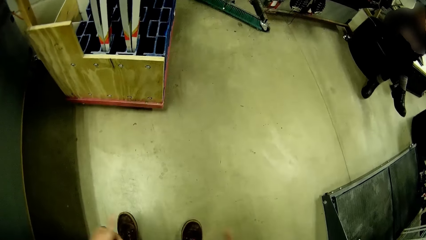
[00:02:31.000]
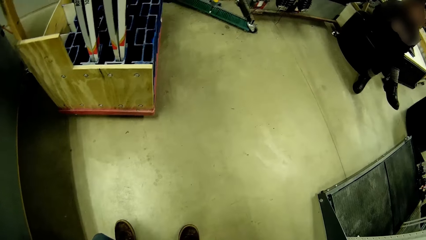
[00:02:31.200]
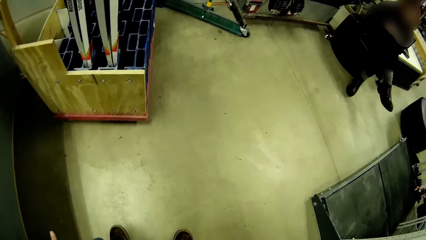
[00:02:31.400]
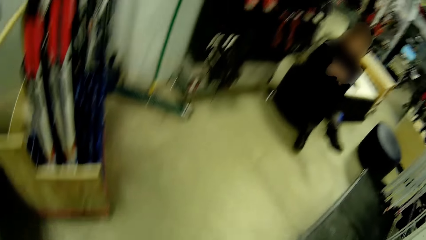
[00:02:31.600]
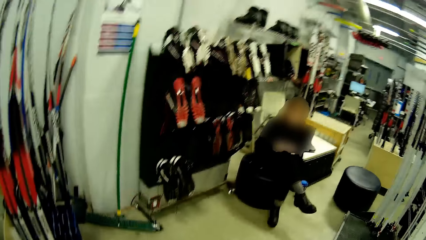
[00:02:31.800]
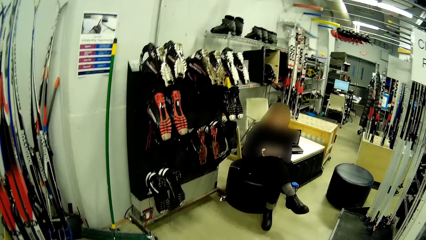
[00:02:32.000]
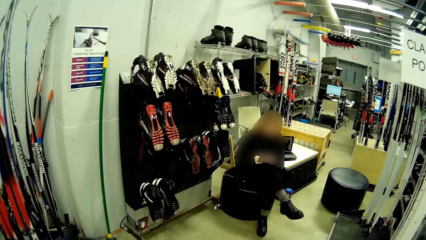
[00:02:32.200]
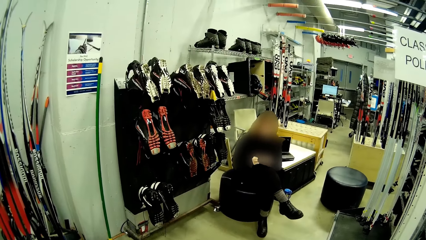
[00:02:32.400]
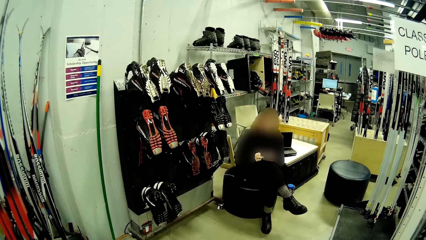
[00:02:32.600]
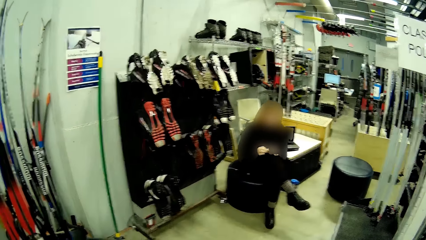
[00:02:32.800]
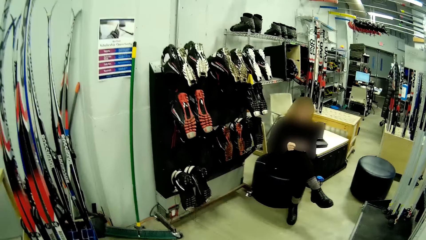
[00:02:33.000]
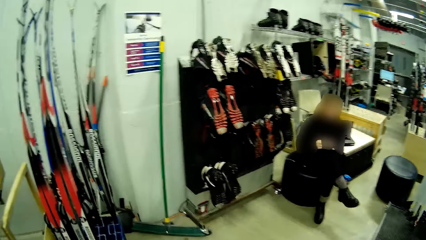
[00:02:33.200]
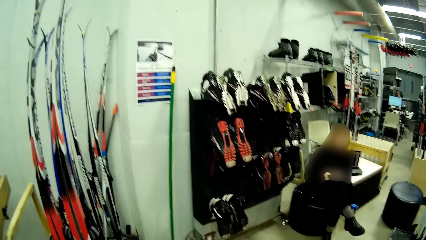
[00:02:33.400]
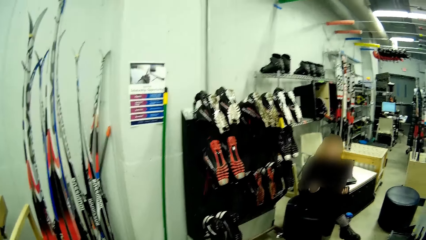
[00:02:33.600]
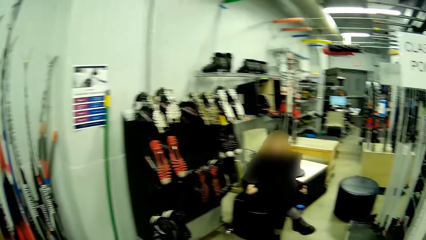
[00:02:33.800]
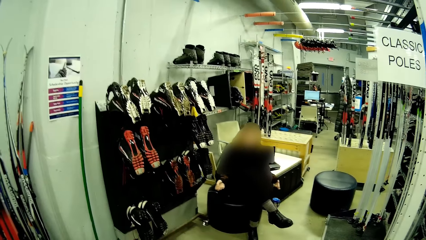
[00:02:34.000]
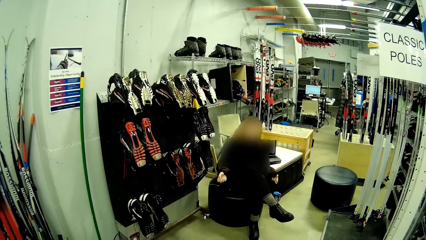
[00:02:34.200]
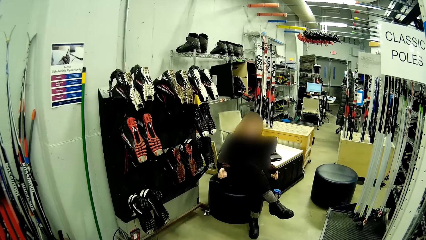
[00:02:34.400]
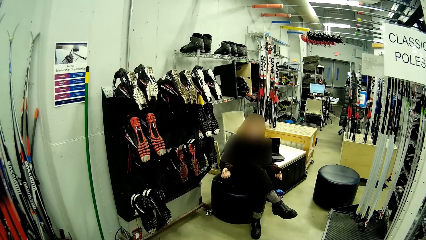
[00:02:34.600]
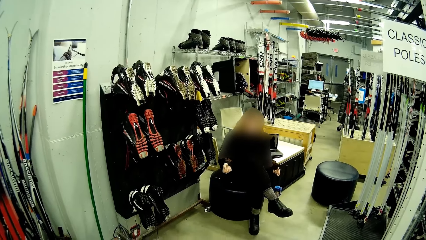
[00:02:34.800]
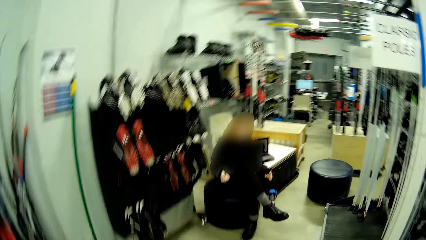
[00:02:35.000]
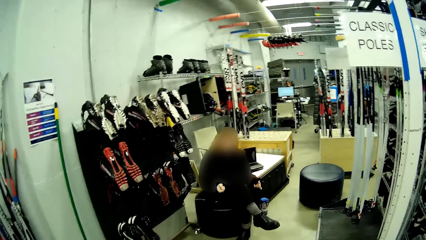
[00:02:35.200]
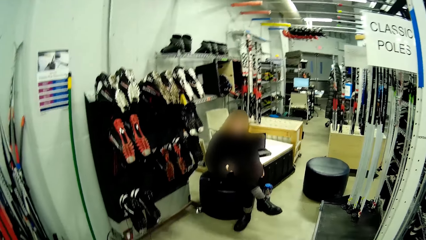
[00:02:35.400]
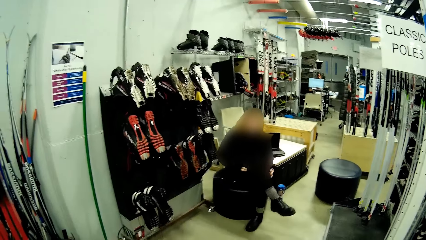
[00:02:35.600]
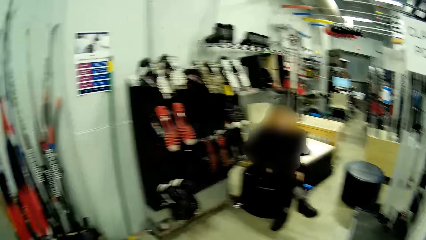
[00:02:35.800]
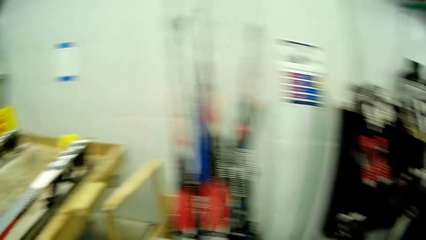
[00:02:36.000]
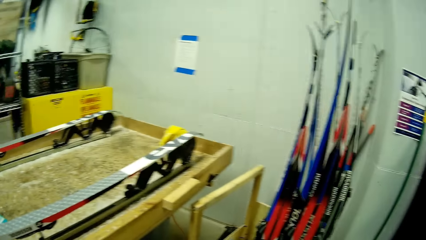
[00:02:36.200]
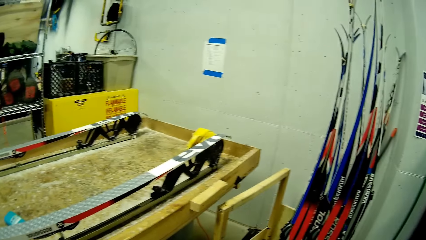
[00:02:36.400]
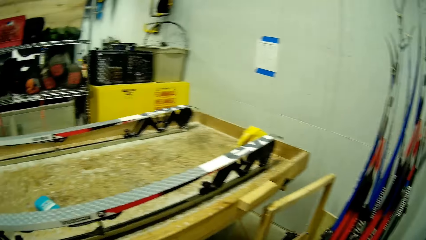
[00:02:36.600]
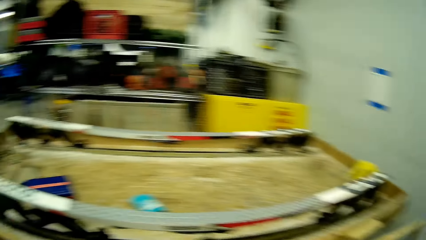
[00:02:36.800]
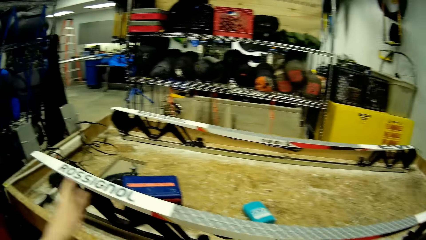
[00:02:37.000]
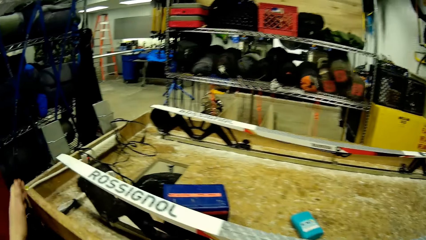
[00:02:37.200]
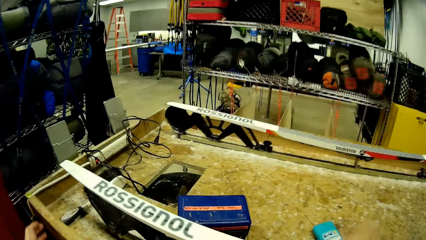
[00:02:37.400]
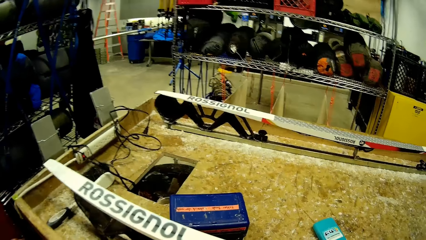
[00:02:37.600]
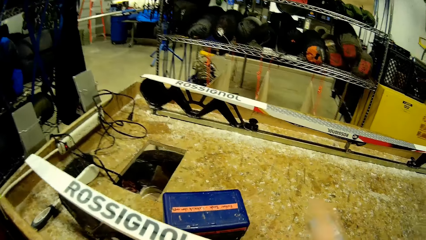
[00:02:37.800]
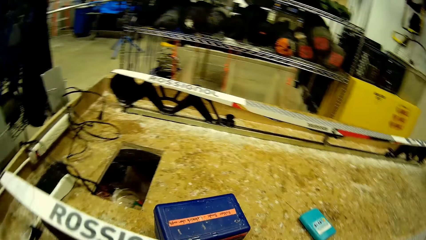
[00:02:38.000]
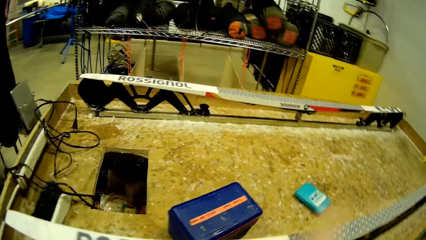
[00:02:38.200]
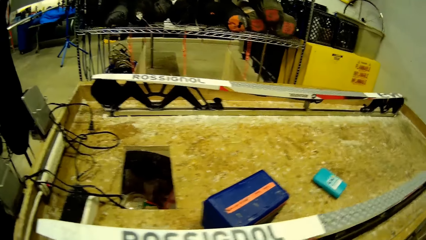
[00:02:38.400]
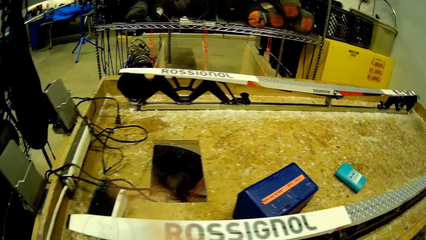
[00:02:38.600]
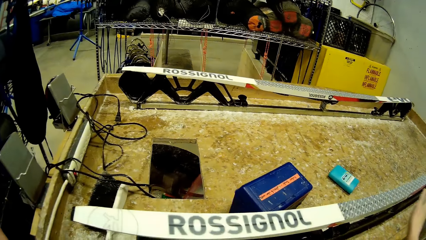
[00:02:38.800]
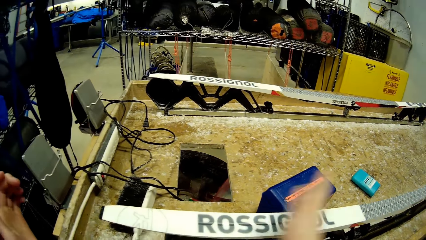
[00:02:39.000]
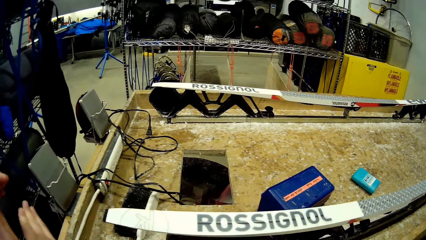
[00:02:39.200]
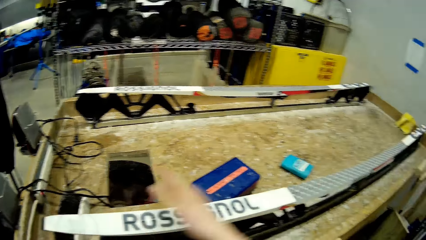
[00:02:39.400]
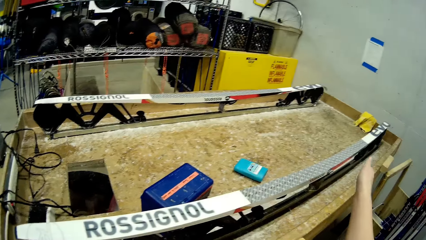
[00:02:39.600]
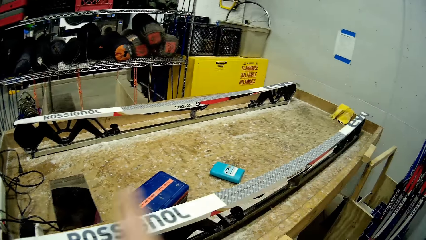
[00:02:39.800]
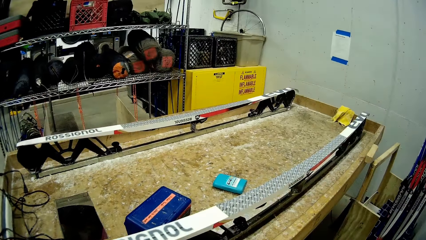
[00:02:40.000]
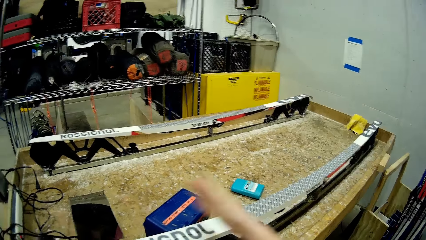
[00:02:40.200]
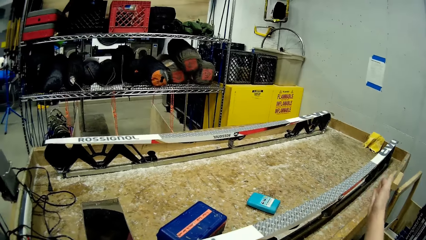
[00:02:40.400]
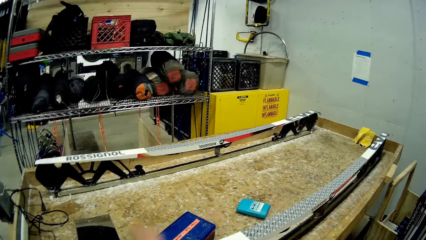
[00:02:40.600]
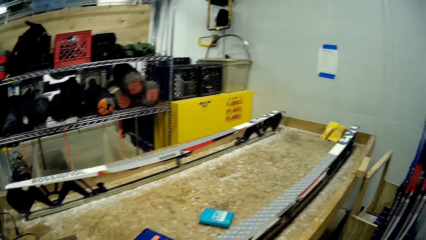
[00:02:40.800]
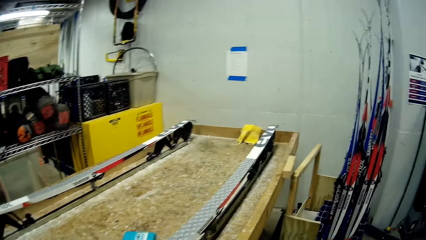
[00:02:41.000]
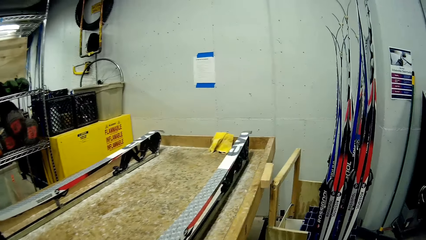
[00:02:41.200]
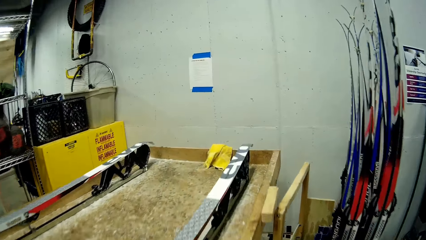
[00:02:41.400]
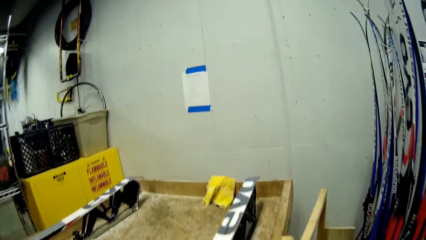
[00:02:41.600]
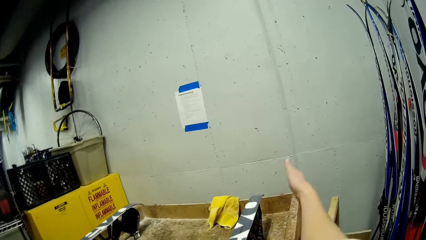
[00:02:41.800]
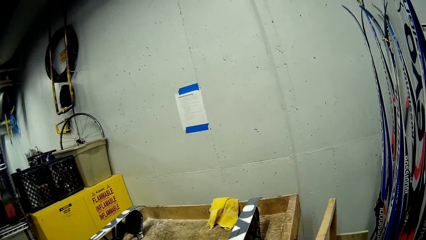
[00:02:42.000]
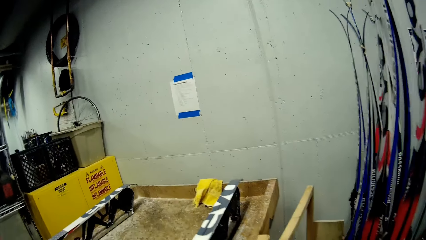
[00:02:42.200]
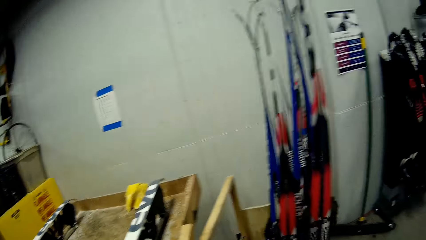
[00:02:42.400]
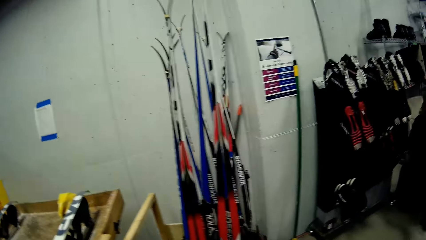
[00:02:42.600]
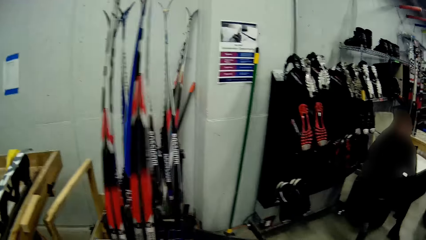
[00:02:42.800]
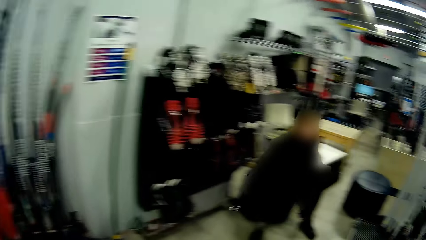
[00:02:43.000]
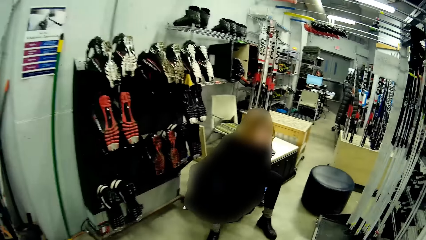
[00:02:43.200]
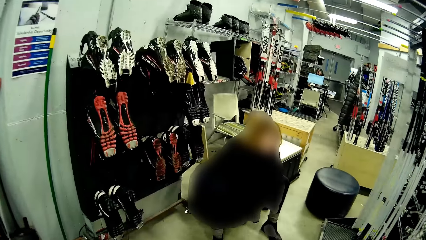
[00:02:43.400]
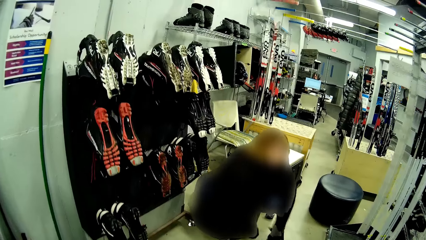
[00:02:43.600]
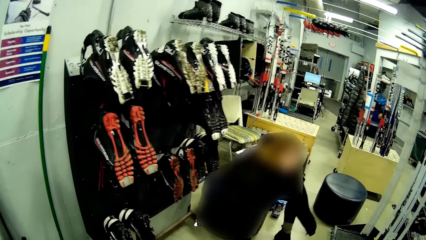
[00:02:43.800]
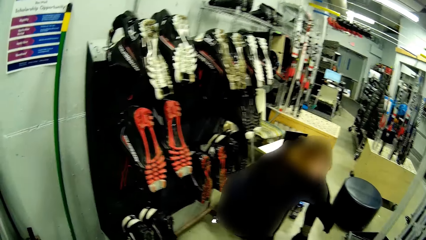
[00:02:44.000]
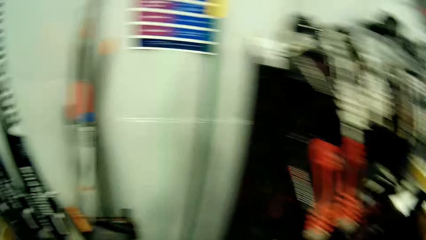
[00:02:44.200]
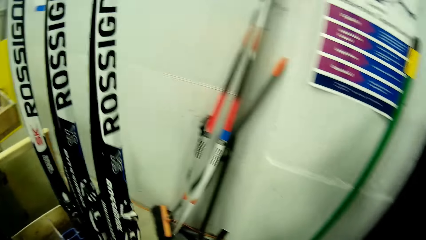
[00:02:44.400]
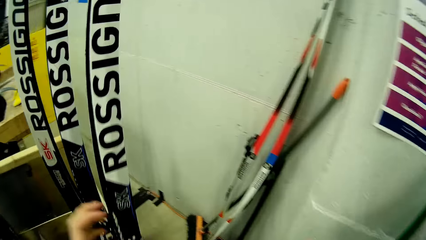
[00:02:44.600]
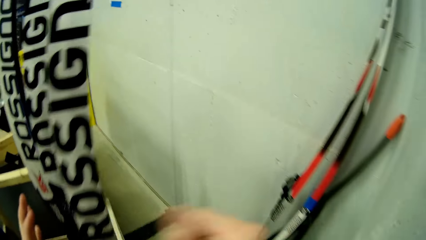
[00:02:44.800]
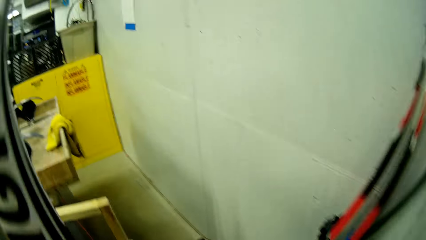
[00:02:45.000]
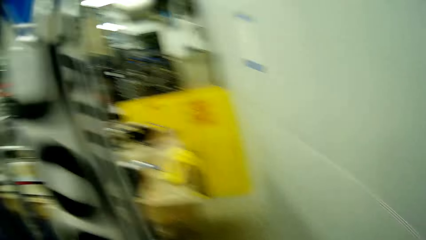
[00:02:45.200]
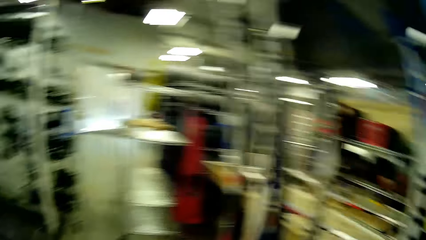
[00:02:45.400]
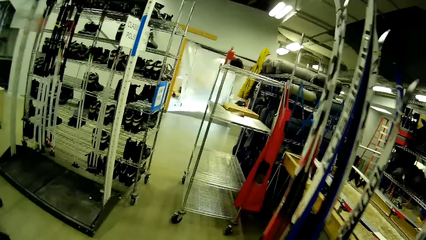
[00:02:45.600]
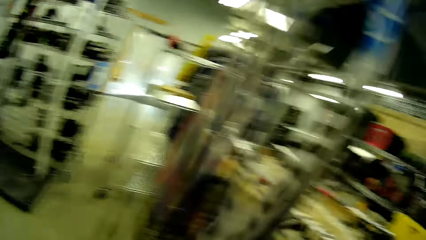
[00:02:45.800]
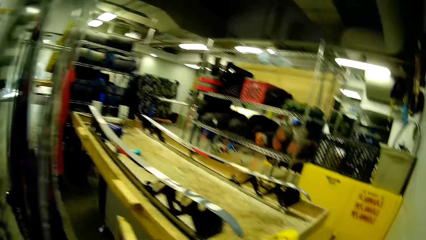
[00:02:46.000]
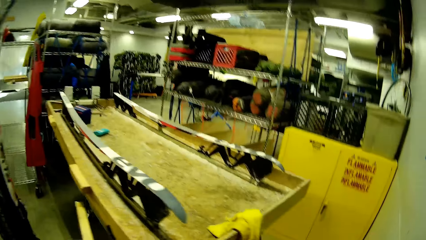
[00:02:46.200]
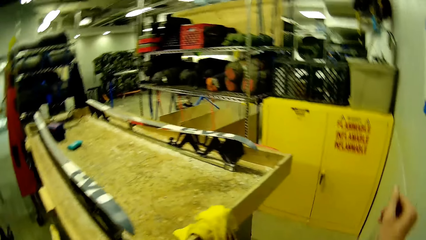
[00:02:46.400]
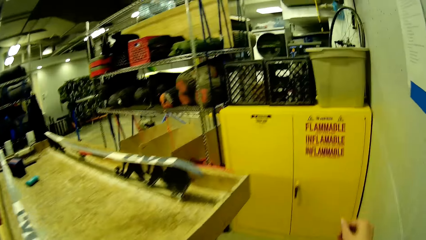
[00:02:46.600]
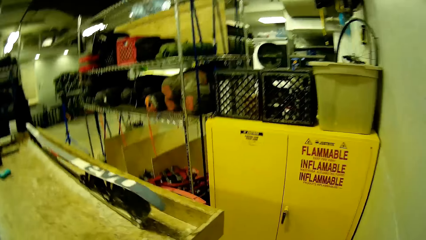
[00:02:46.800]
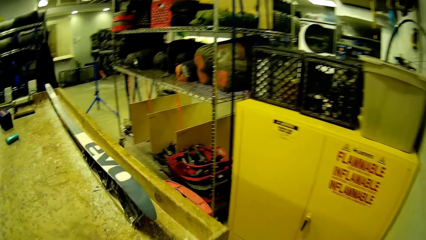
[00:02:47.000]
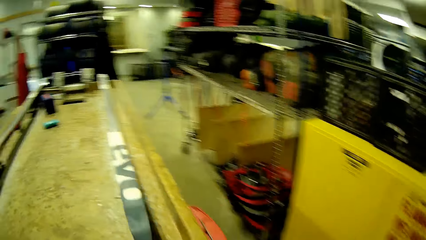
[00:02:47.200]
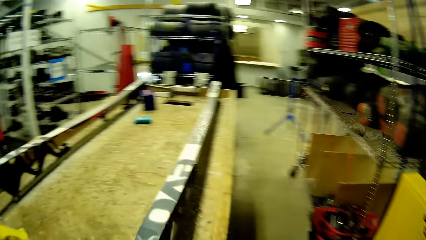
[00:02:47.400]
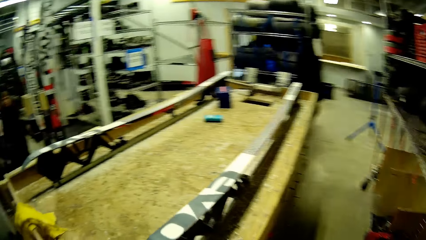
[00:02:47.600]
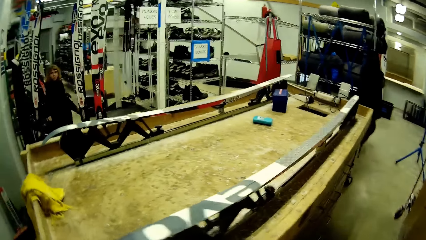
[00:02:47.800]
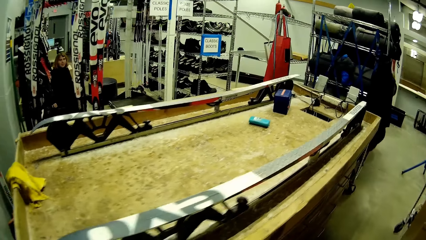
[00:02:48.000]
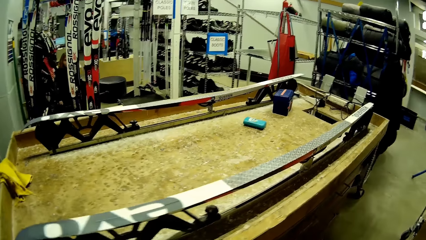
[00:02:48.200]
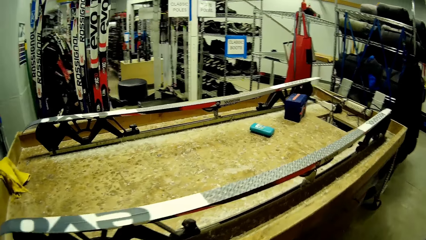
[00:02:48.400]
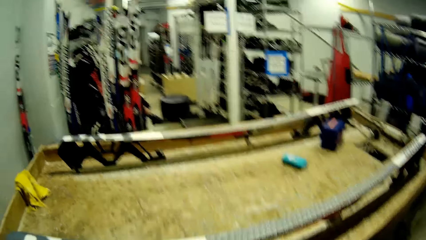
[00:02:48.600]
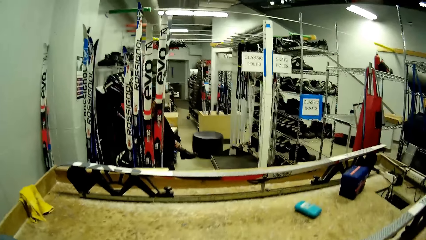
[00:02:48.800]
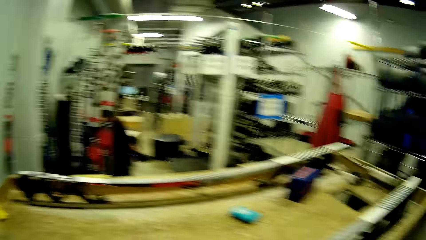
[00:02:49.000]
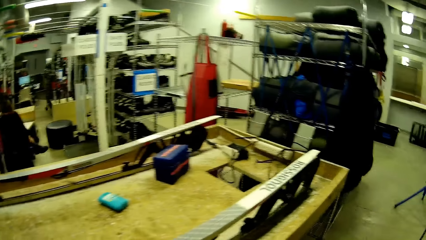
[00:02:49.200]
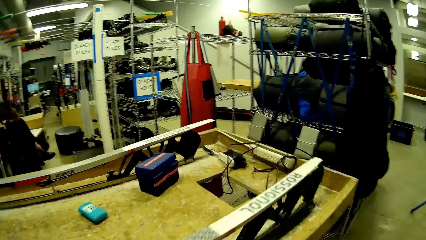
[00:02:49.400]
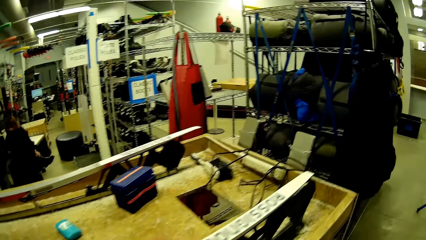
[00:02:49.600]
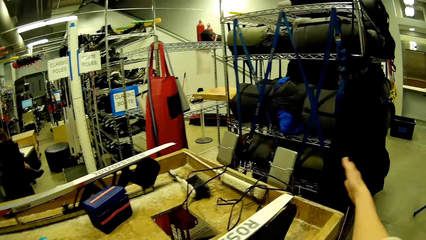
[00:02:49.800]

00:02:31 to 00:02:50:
The camera wearer shakes hands. They walk.
